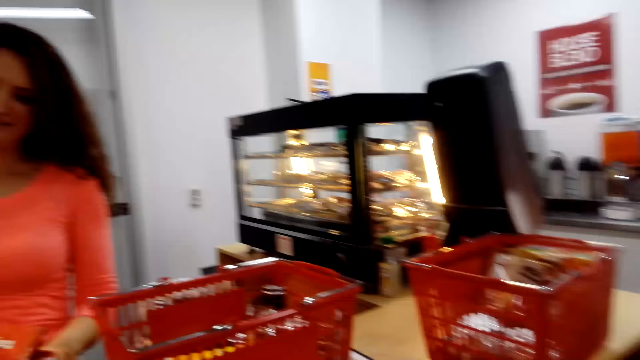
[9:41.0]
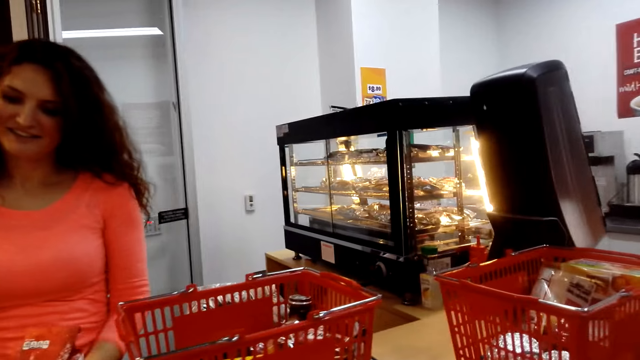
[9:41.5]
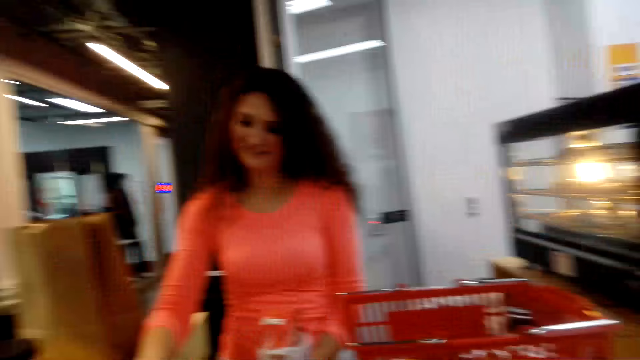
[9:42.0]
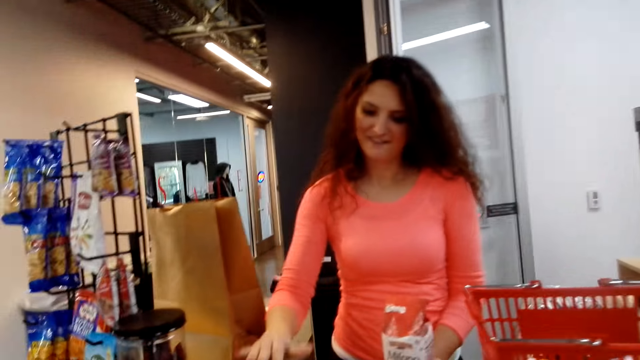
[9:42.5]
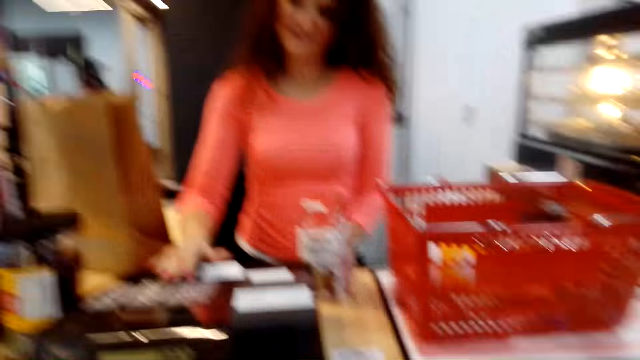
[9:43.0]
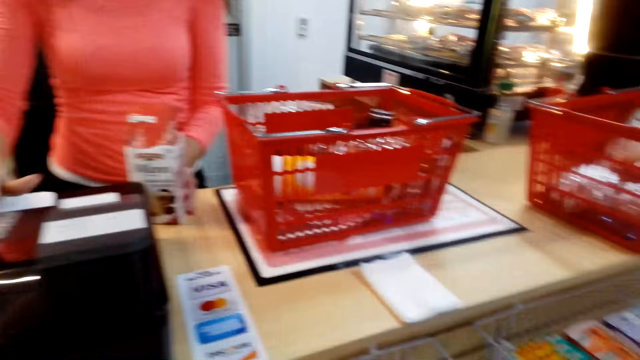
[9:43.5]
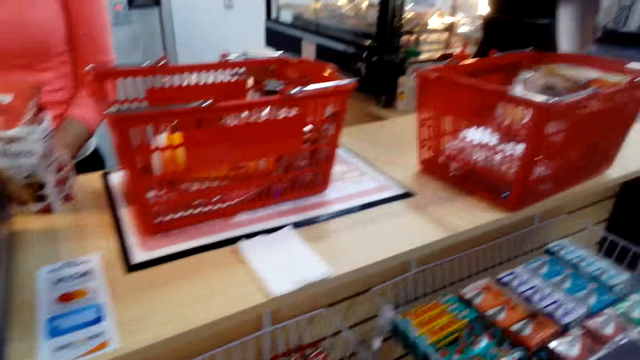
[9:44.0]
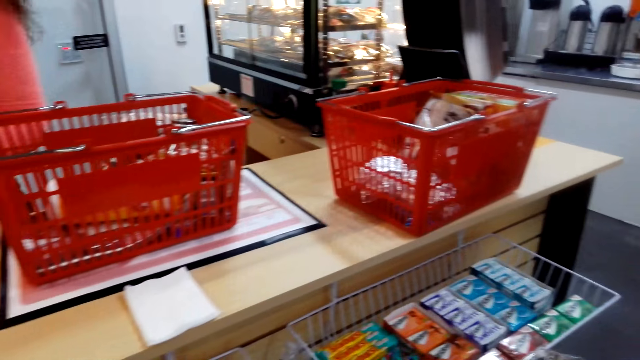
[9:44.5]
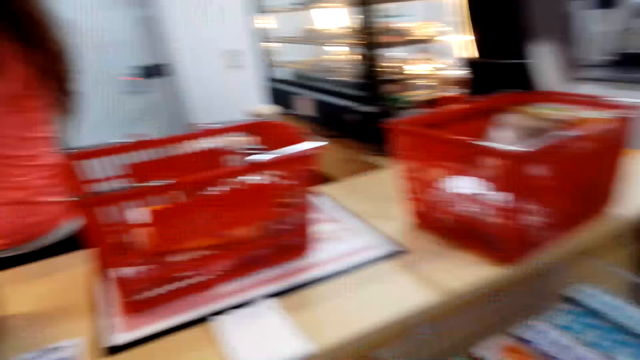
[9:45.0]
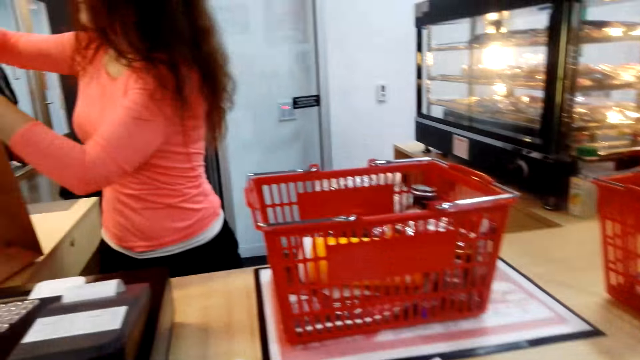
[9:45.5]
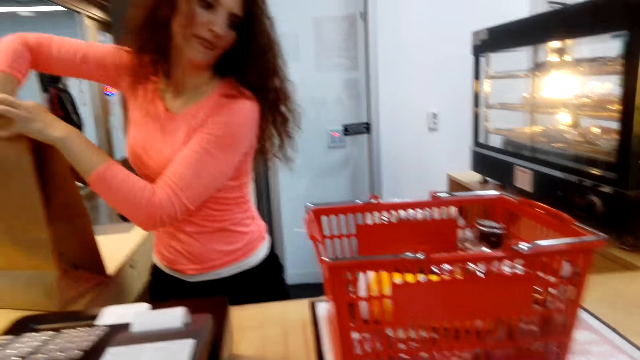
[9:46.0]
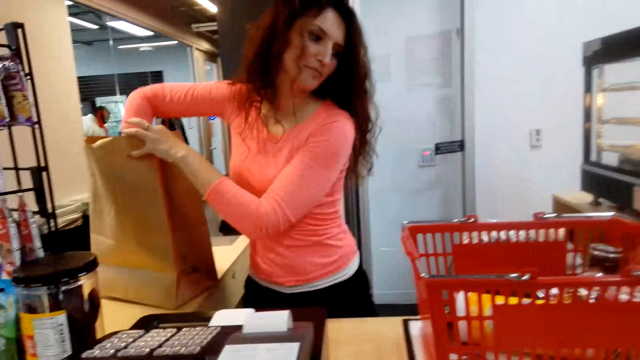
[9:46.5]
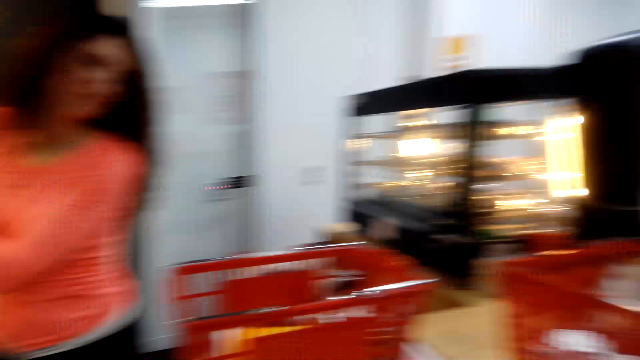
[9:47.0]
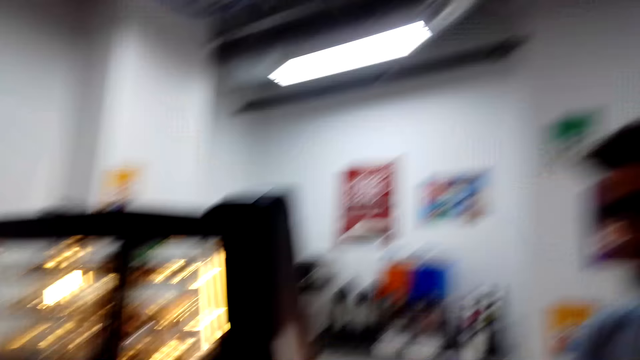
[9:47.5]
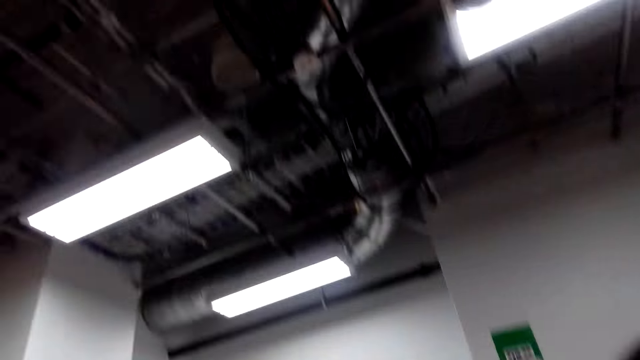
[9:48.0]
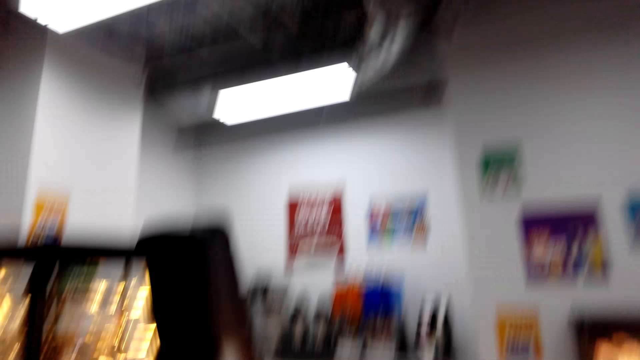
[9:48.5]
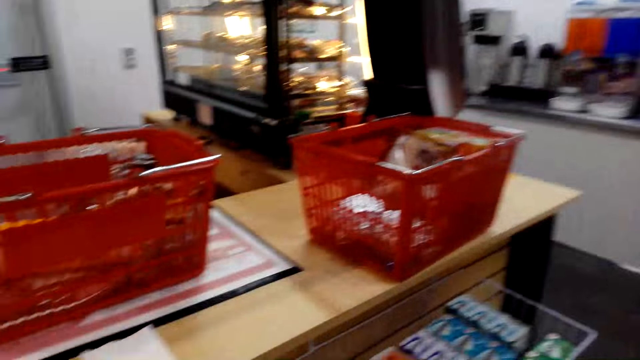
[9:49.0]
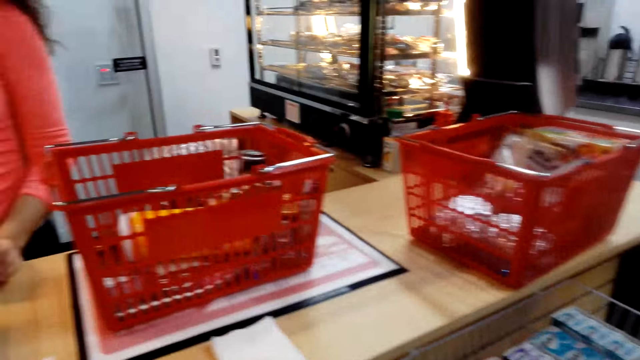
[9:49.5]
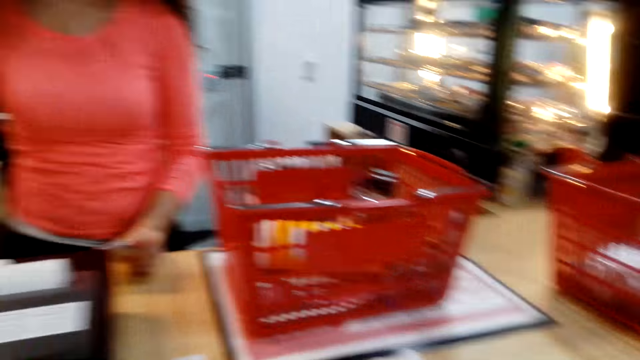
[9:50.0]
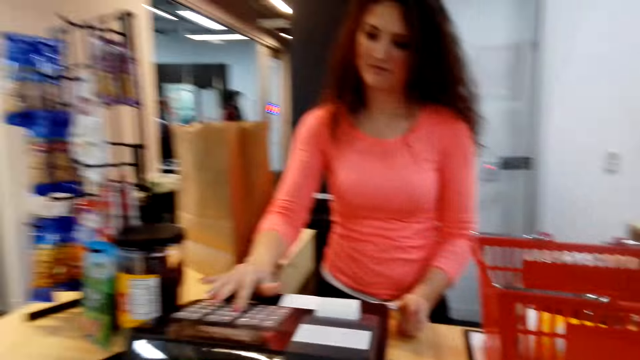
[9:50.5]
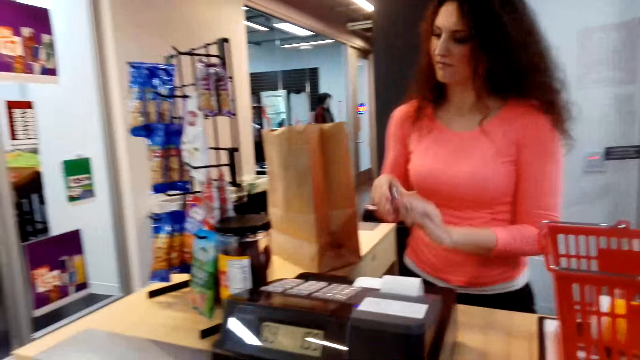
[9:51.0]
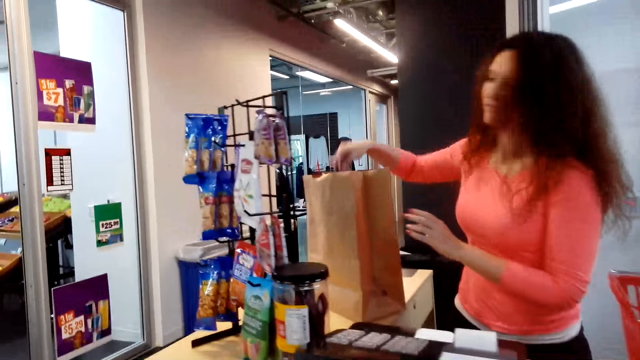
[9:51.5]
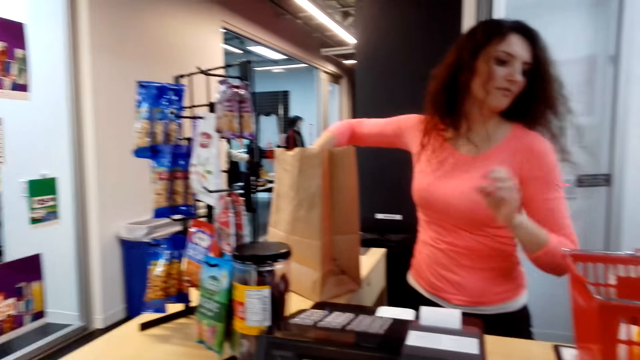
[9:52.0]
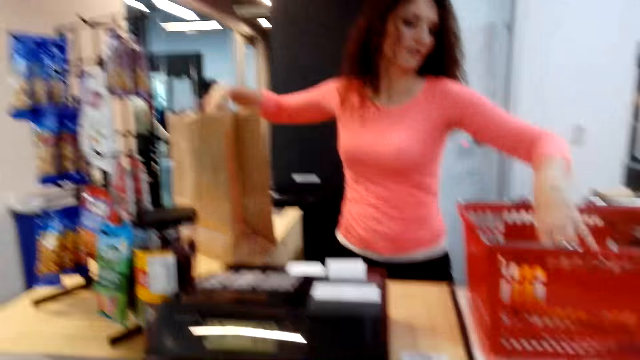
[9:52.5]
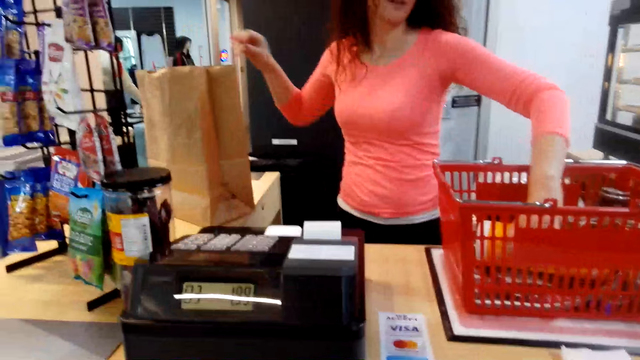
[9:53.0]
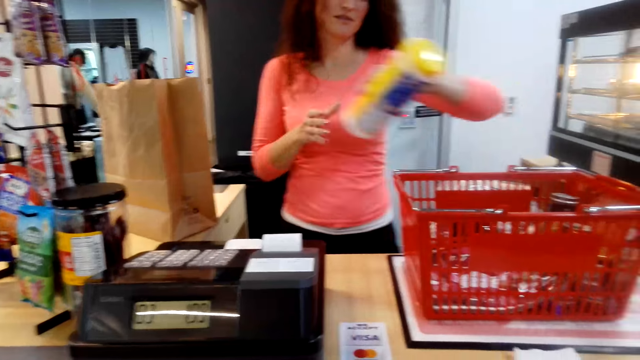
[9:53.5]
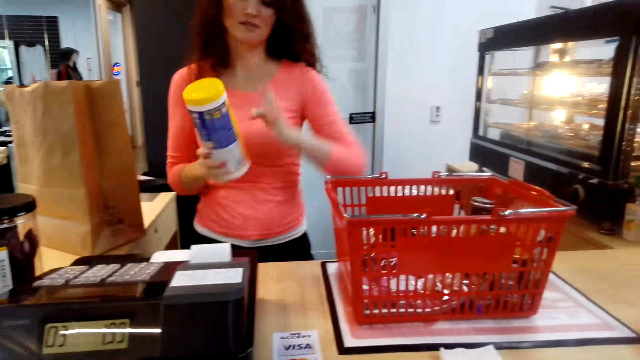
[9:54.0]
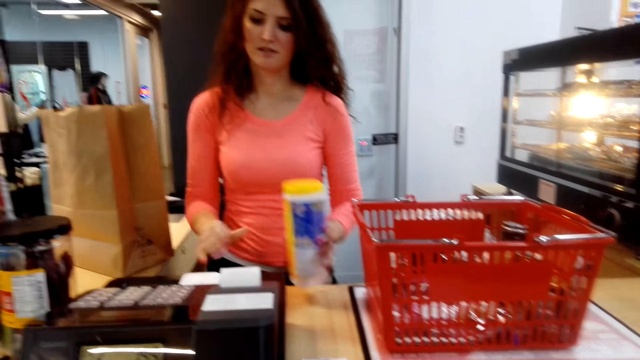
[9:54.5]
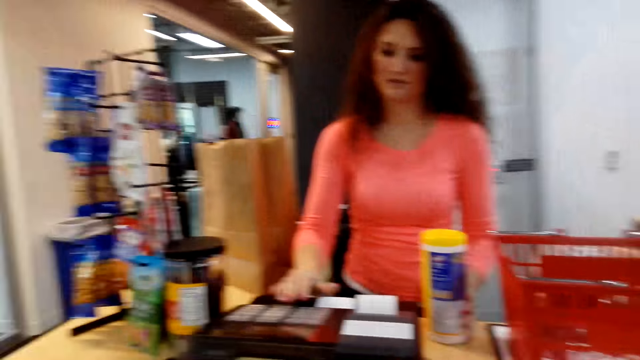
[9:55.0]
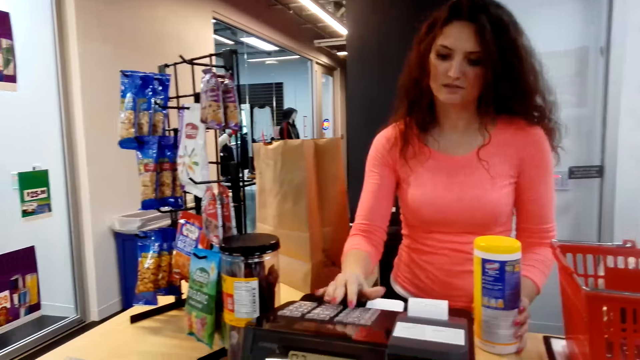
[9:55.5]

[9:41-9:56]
The camera wearer bills the prices of the stuff in the basket into the teller machine and puts them in a paper bag. A woman totals items. The camera wearer turns around the shop. They talk. They total items. The woman places an item in the bag. The camera wearer picks up an item from the carrier.

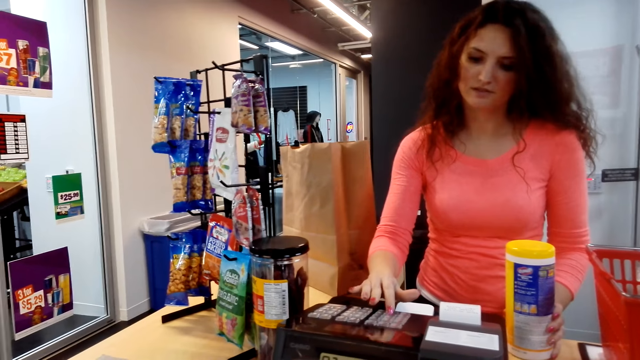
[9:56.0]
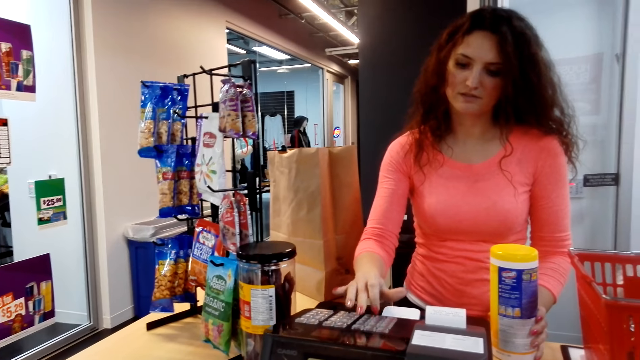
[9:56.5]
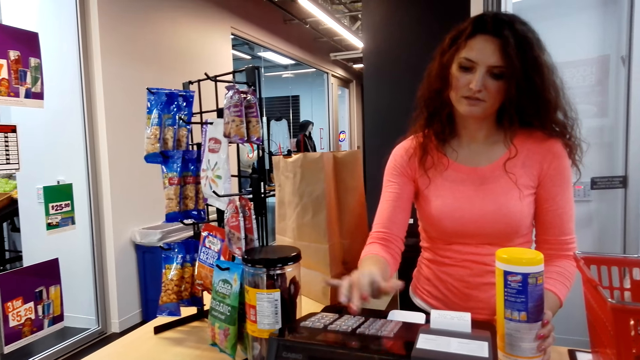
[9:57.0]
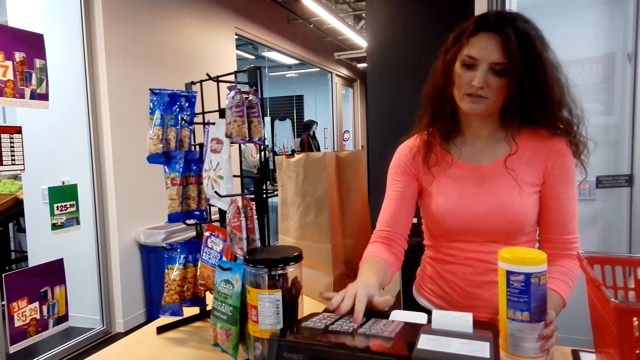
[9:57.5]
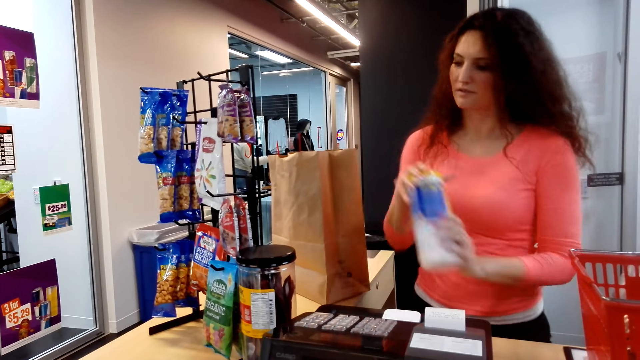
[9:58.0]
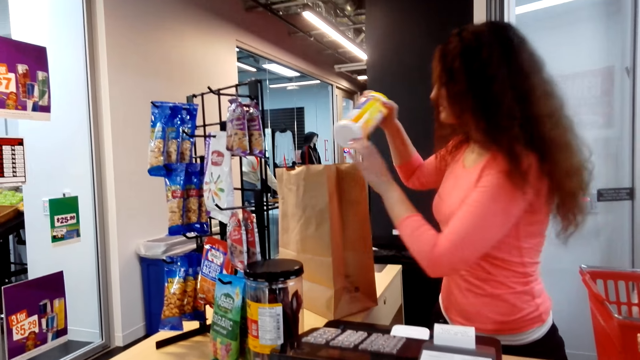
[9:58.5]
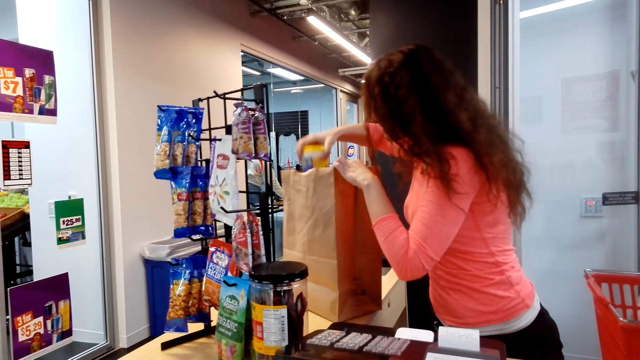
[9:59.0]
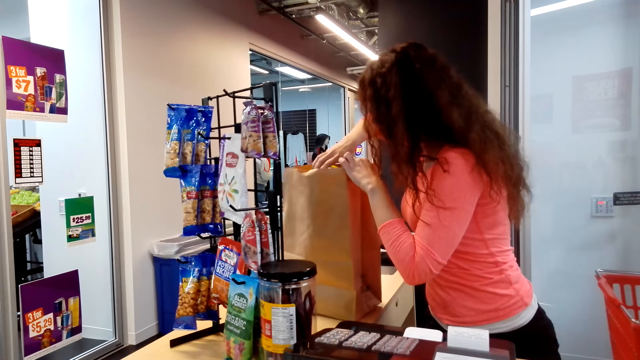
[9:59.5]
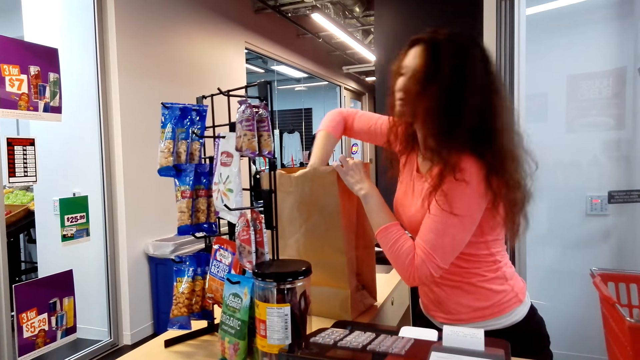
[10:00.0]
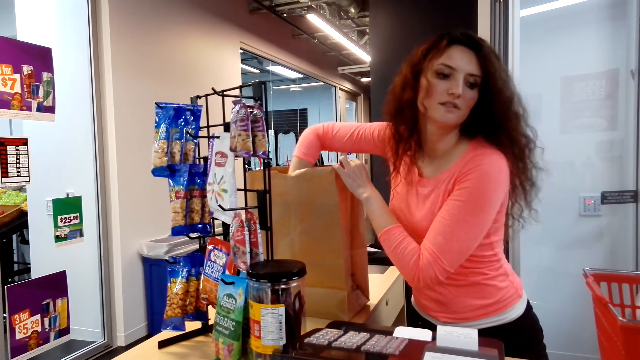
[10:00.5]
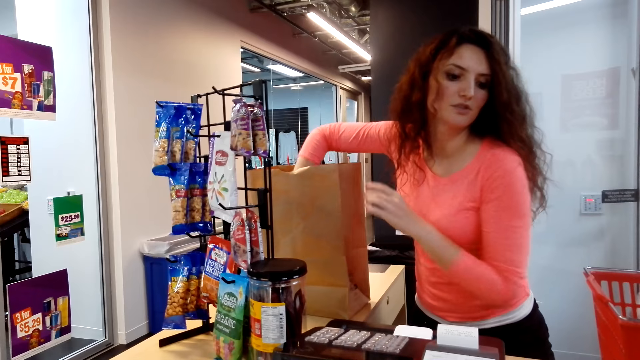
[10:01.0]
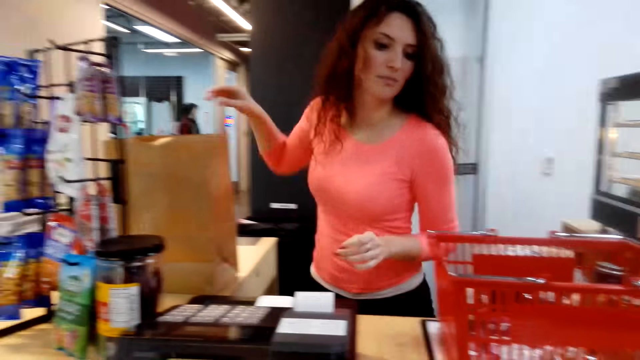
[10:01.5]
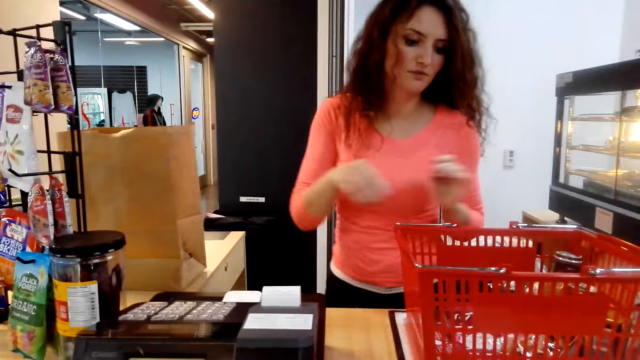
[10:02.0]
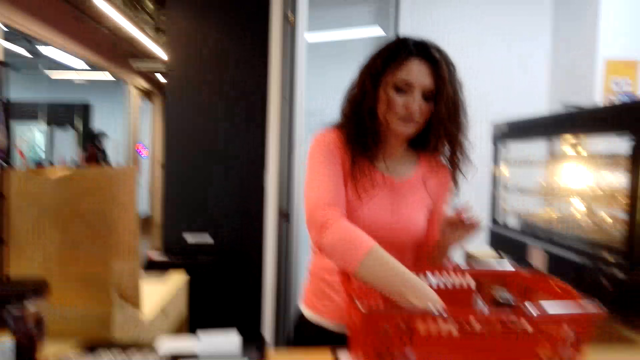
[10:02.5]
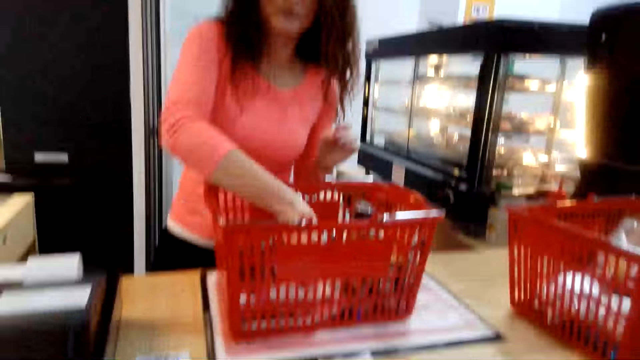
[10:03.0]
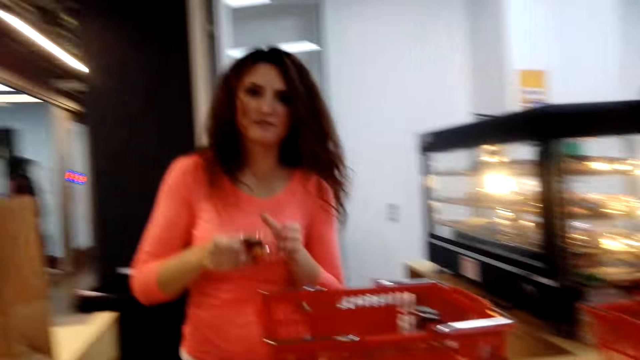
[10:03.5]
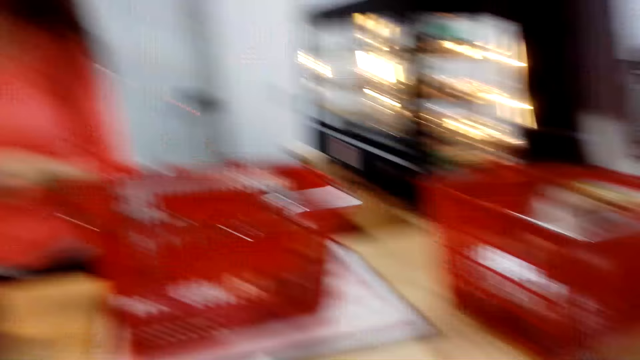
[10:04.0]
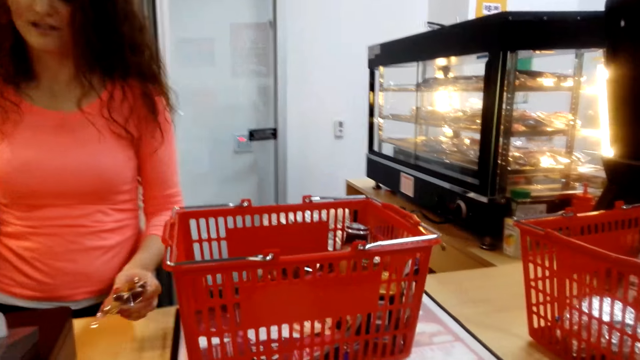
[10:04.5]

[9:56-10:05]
The camera wearer totals an item. They place an item in the bag. A woman talks. The woman picks up an item from the carrier. The camera wearer talks.
